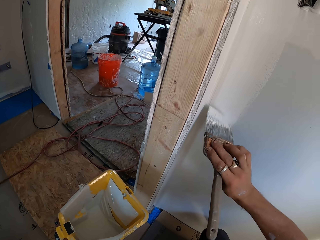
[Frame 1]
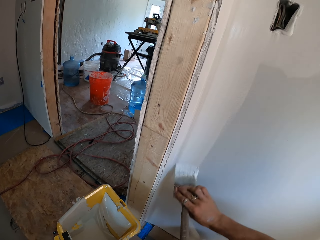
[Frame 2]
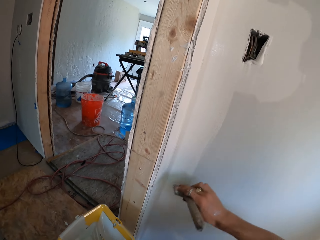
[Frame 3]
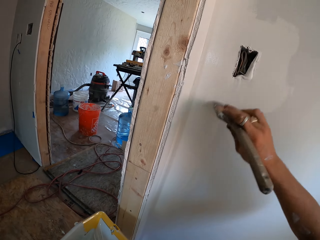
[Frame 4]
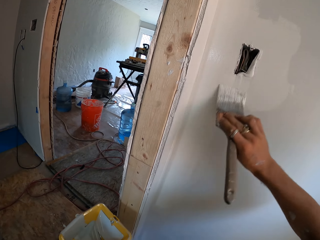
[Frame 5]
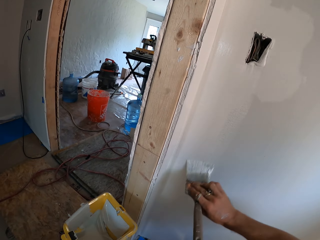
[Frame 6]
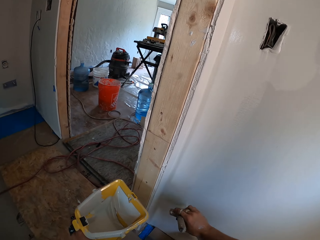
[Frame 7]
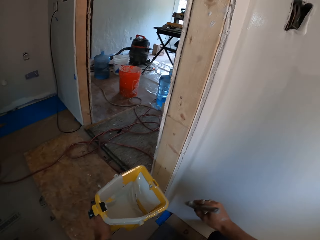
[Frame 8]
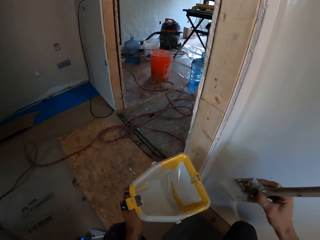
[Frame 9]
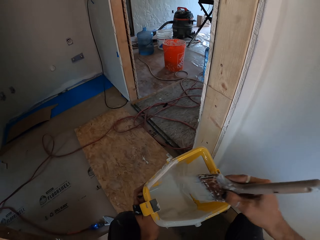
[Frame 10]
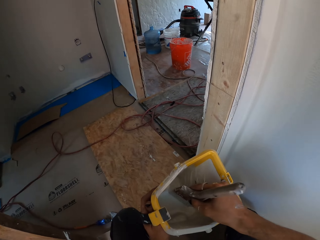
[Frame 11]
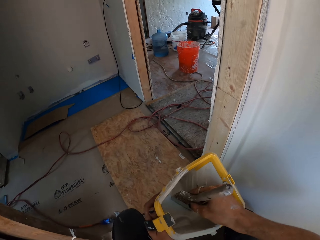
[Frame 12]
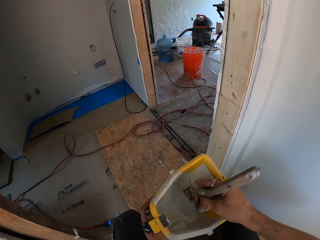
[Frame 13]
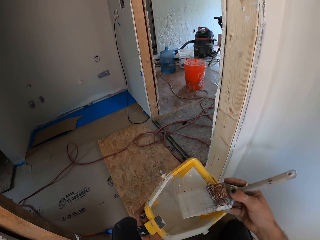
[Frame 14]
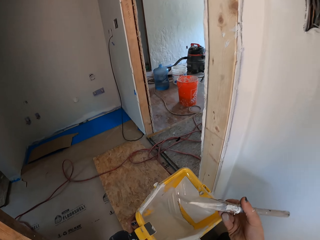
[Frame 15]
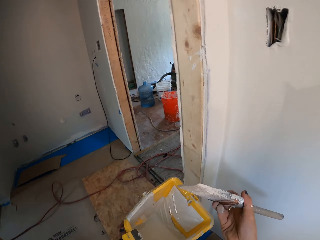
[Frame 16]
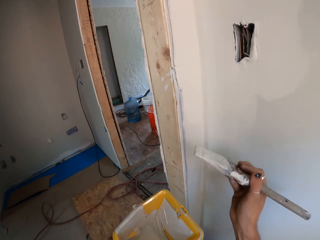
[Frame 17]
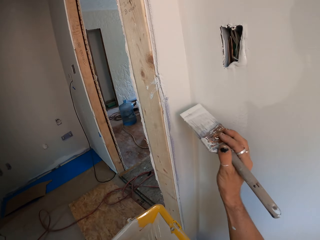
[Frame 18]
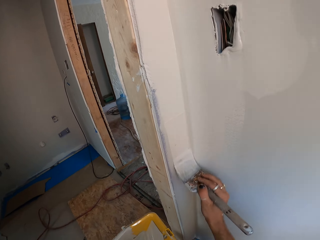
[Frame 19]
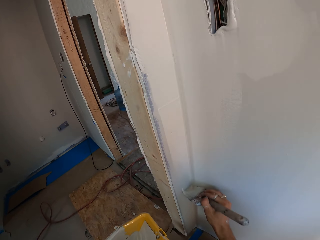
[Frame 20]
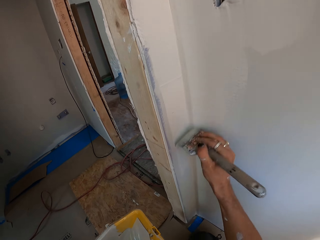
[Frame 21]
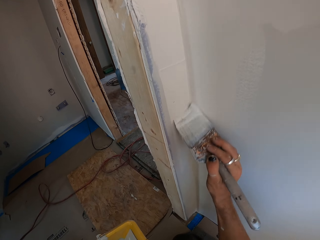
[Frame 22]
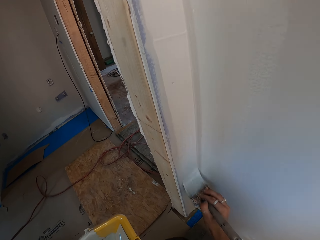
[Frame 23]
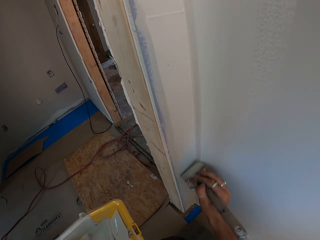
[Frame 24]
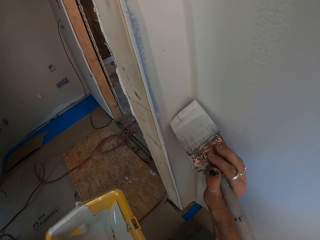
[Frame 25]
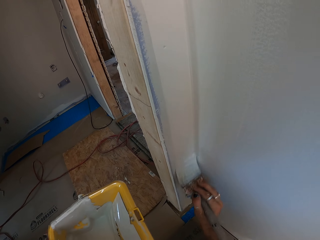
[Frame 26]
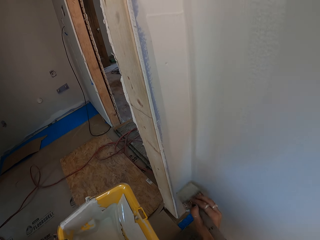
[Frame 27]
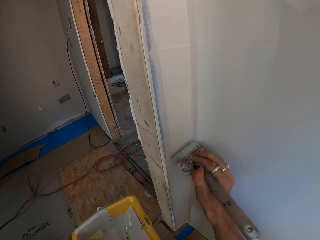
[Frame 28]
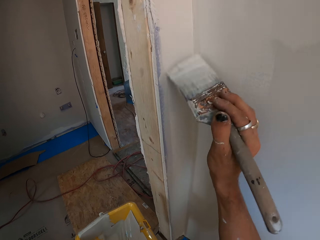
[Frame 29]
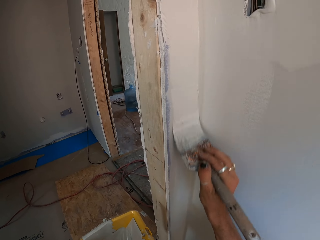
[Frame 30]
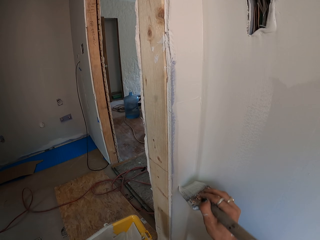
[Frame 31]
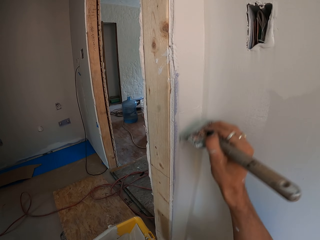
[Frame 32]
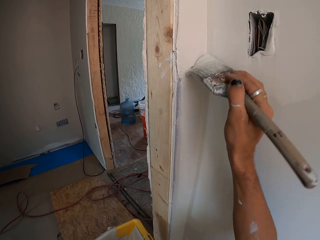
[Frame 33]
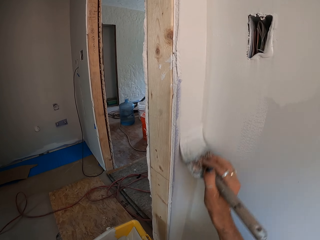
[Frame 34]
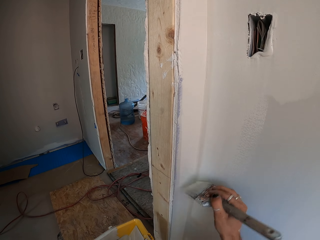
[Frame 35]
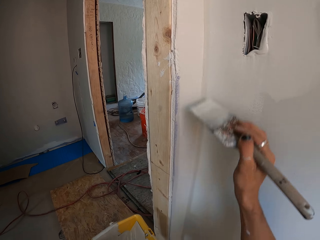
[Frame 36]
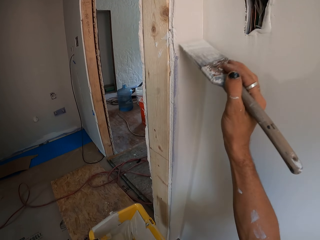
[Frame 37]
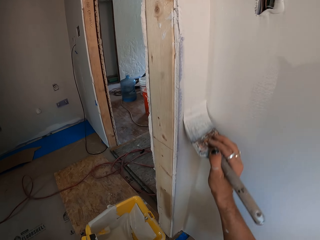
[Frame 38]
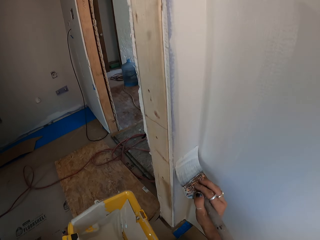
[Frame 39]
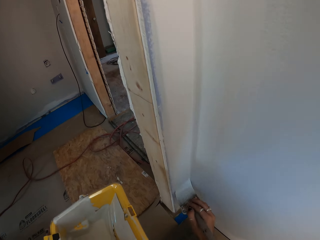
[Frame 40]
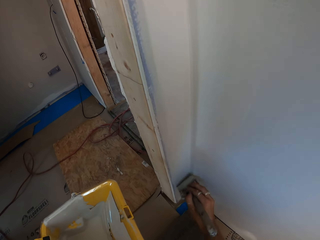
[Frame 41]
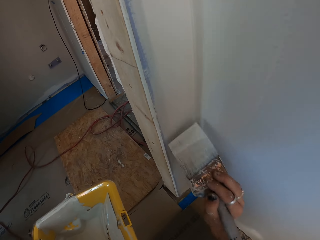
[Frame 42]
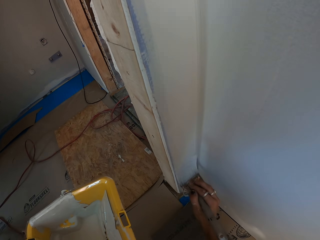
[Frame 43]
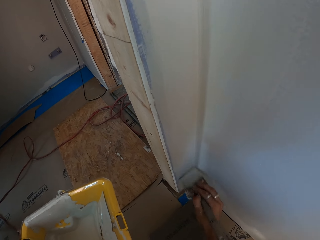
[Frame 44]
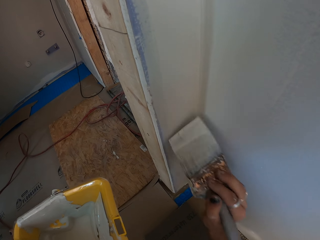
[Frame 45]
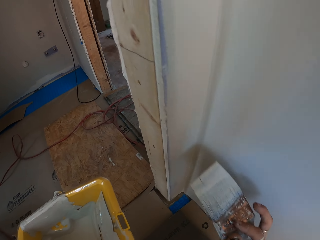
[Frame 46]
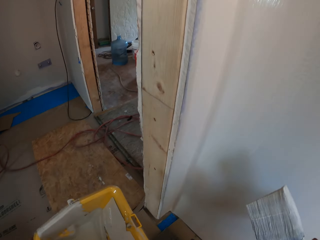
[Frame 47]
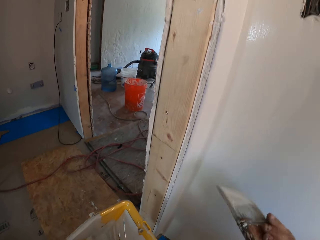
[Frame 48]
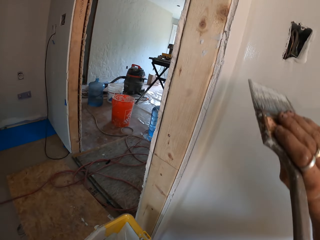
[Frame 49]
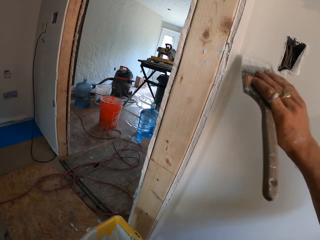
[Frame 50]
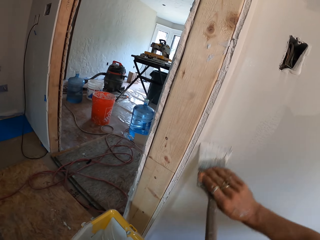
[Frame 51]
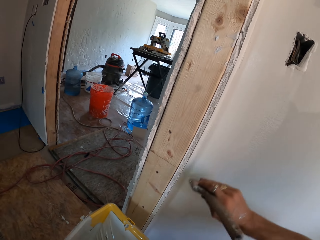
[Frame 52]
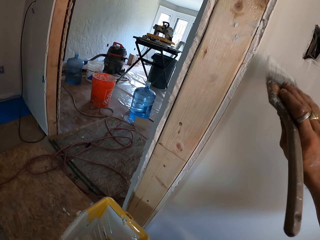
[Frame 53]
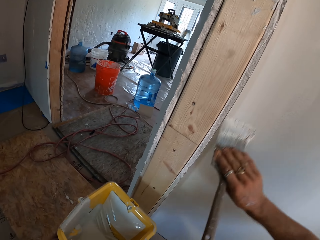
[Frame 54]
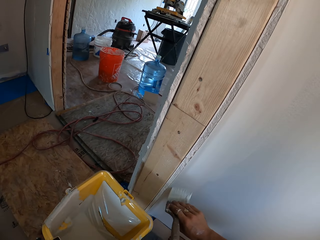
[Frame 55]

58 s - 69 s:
The camera wearer dips the brush in the paint tin. They paint the wall.

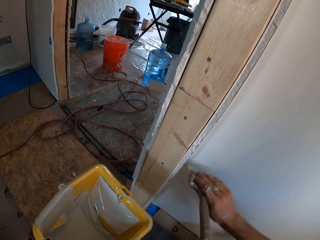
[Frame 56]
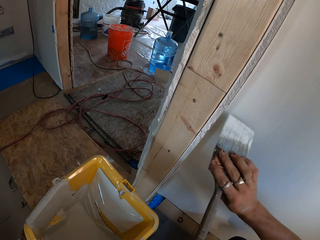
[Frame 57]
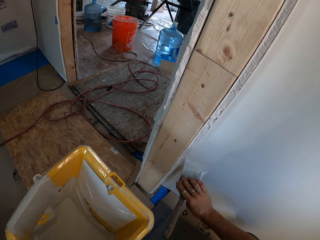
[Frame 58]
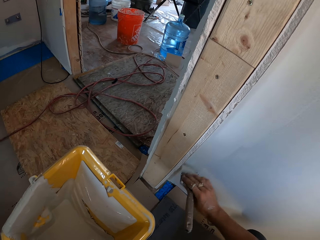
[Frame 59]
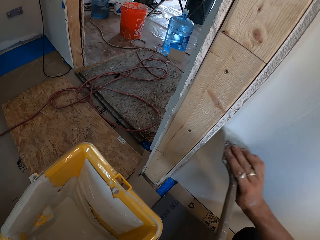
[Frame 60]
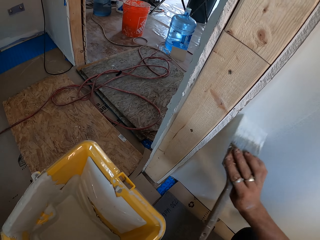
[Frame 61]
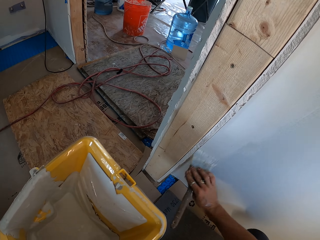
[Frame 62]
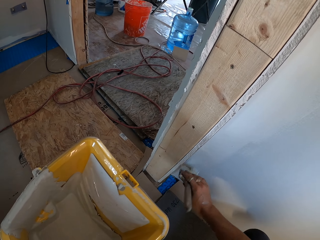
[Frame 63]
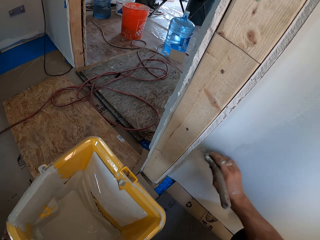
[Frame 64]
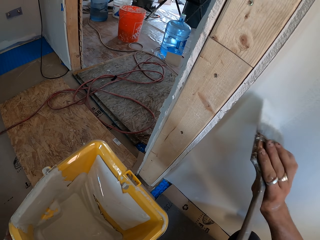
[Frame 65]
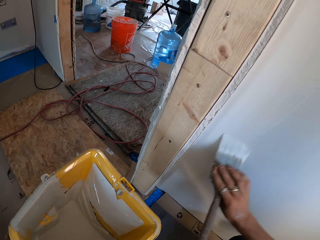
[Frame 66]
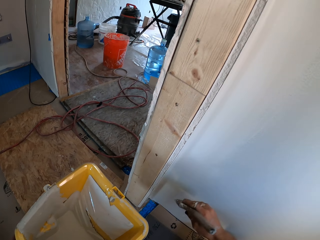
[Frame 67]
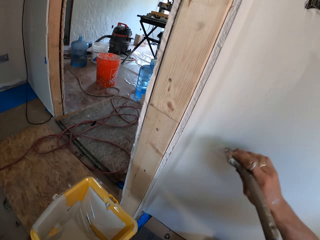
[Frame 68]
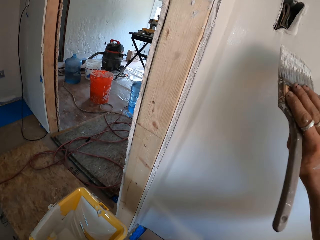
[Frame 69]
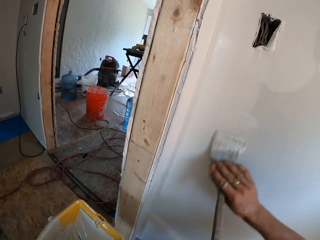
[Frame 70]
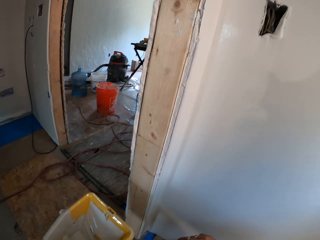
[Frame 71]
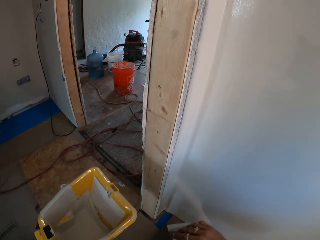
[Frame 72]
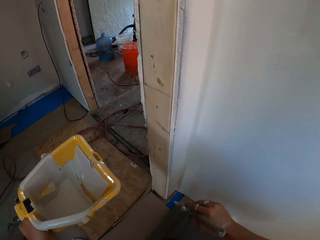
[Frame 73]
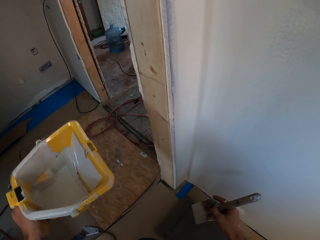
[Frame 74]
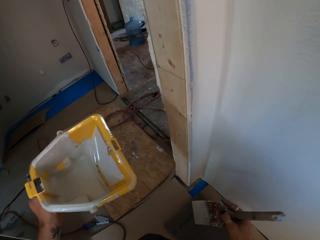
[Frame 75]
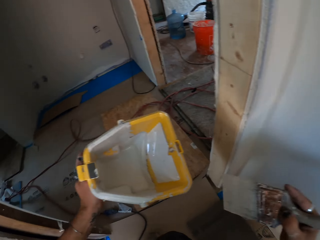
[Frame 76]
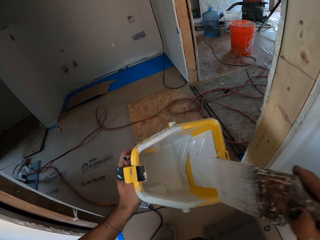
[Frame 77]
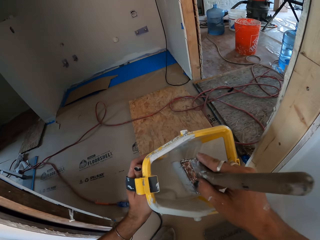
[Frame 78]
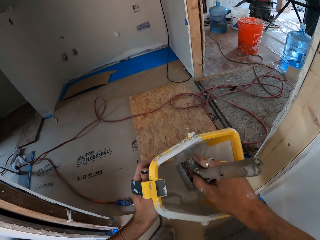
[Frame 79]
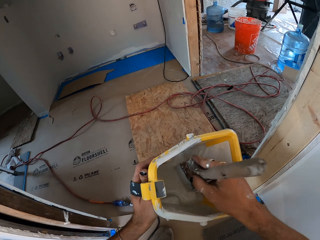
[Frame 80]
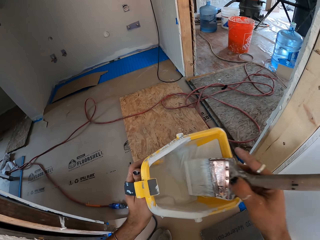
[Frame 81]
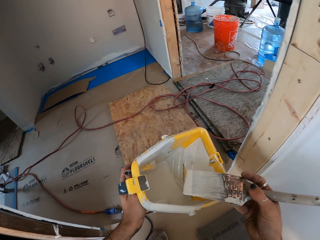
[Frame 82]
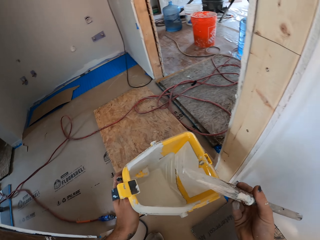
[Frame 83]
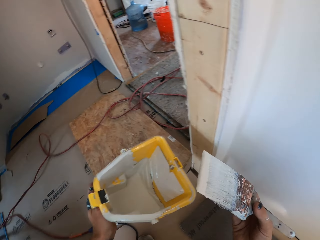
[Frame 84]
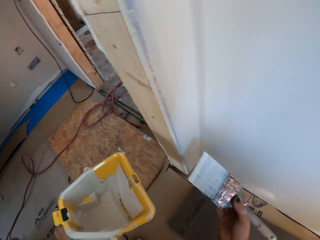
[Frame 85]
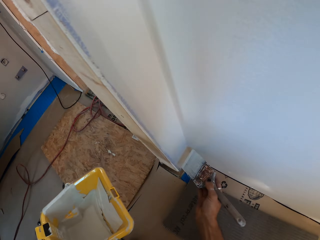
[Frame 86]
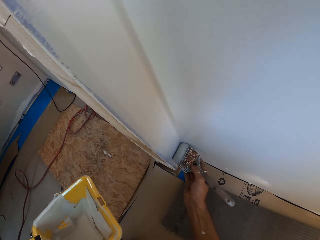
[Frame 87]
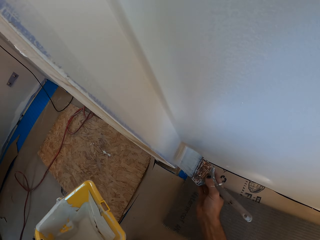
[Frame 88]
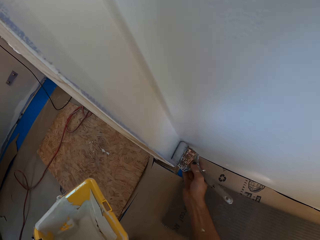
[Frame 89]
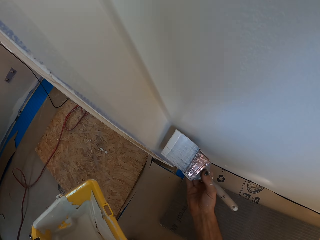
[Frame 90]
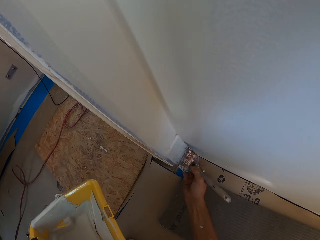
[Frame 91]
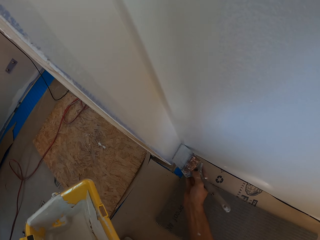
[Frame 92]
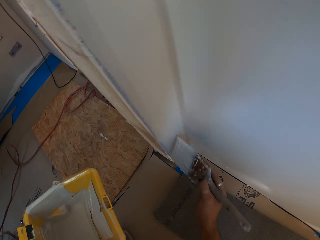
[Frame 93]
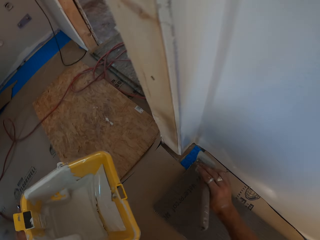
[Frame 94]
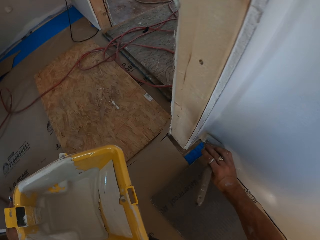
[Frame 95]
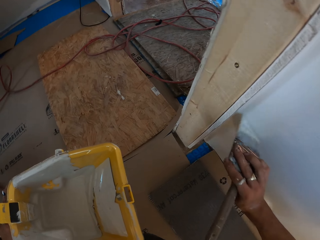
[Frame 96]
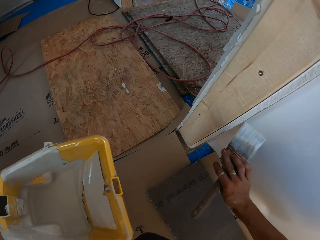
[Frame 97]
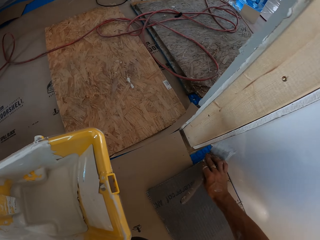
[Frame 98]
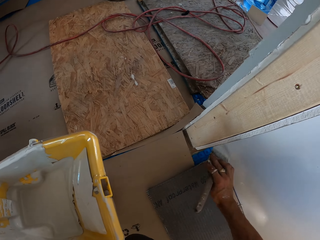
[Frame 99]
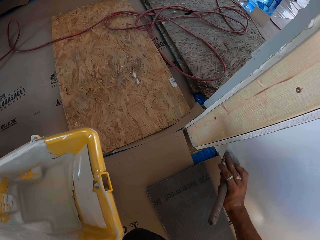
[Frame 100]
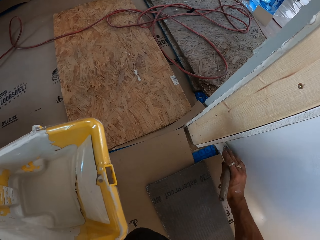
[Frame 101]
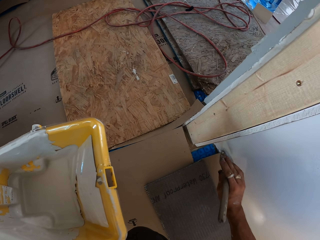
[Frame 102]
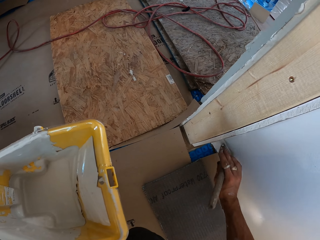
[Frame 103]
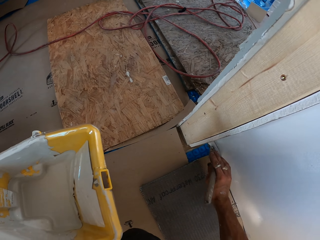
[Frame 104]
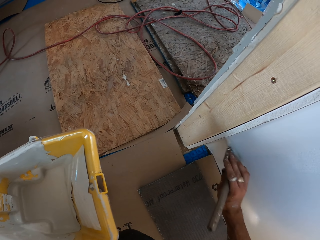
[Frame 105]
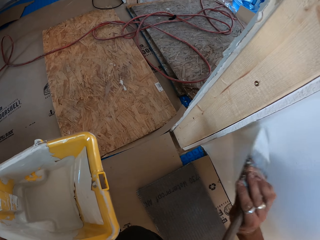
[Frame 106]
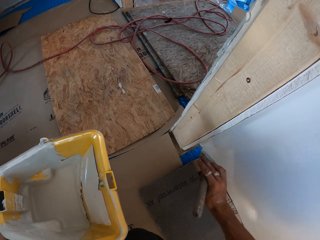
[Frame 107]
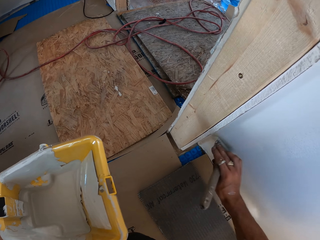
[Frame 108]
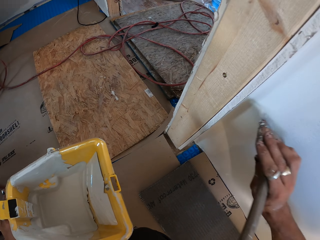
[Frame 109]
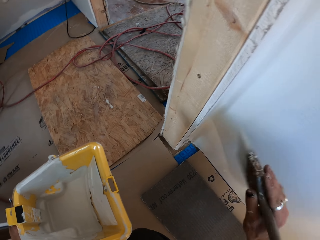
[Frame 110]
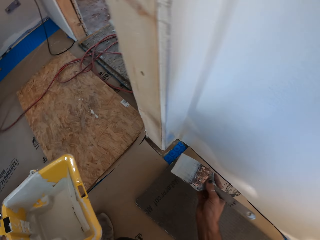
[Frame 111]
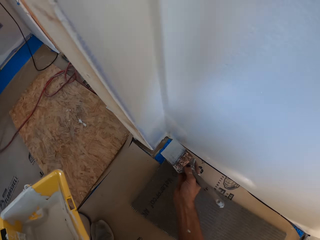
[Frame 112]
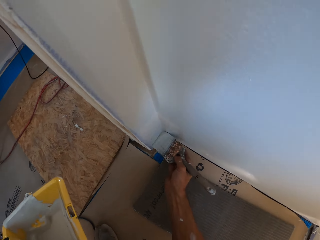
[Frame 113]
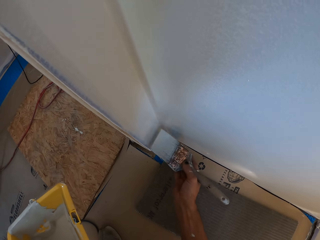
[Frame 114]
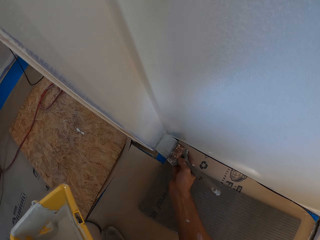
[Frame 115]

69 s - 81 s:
The camera wearer dips the brush in the paint tin. They paint the wall.
